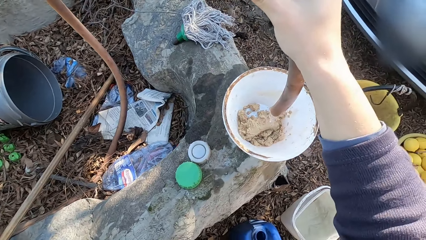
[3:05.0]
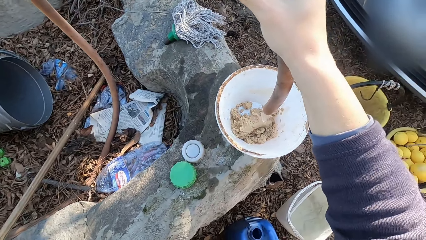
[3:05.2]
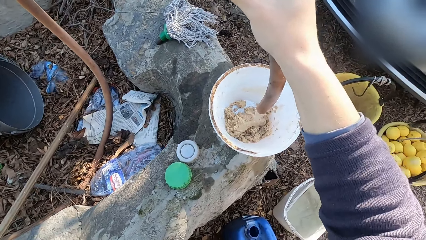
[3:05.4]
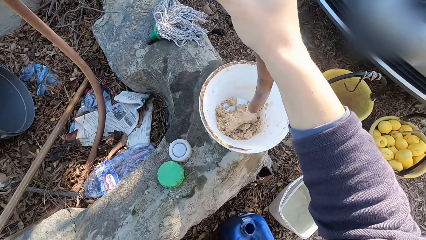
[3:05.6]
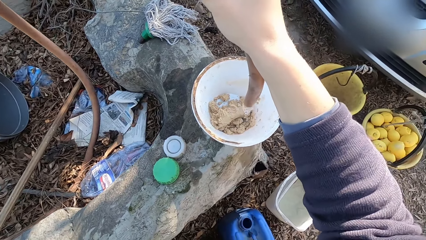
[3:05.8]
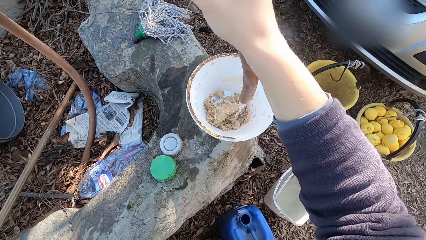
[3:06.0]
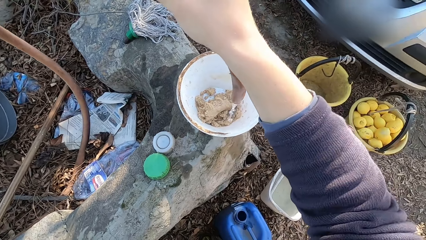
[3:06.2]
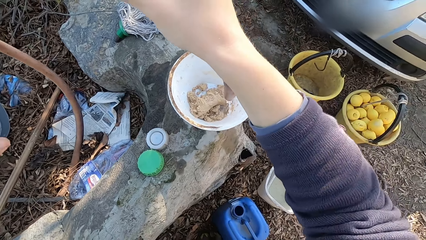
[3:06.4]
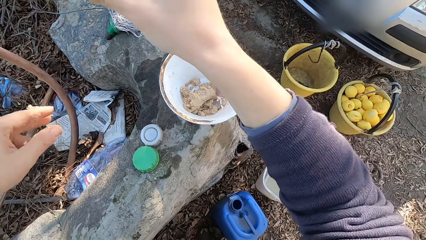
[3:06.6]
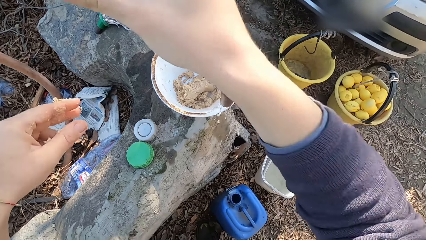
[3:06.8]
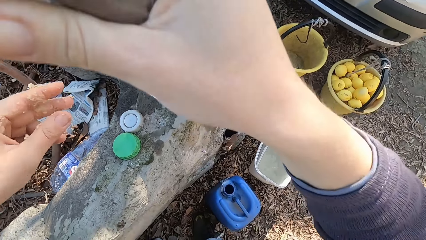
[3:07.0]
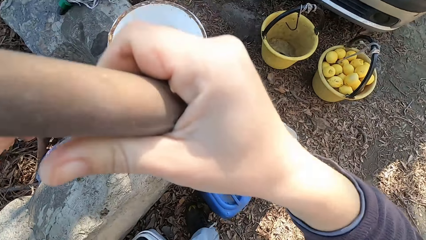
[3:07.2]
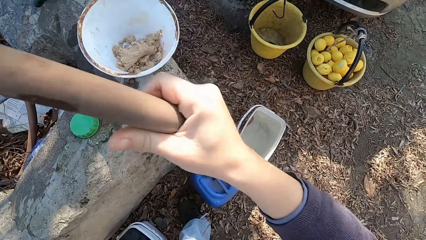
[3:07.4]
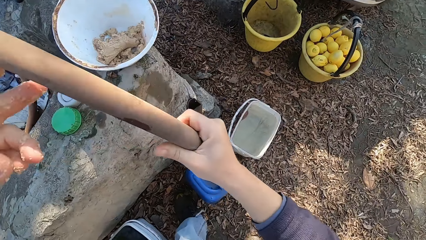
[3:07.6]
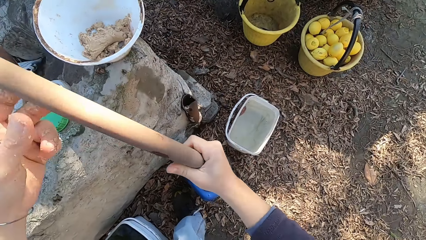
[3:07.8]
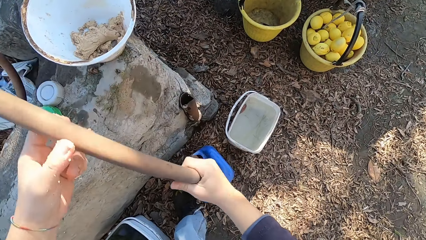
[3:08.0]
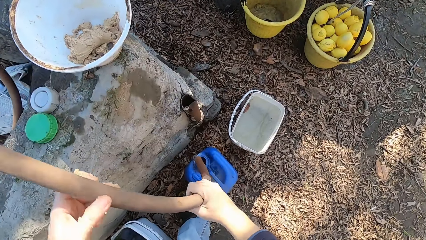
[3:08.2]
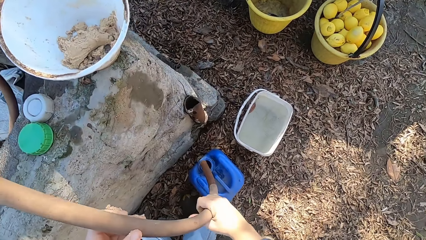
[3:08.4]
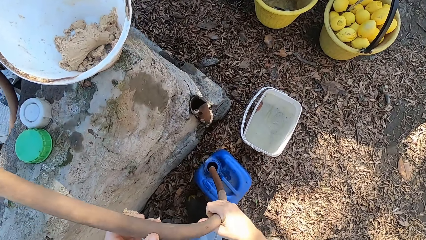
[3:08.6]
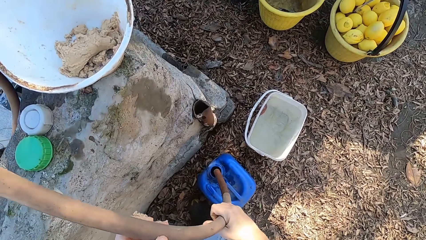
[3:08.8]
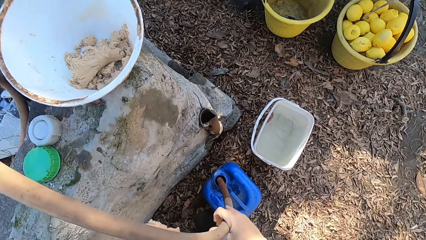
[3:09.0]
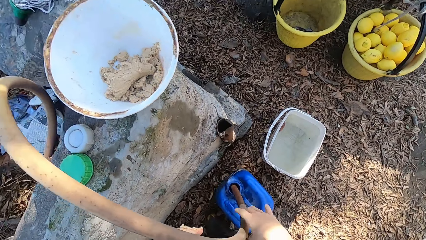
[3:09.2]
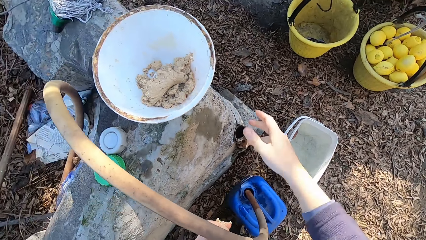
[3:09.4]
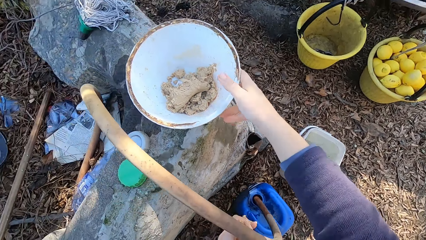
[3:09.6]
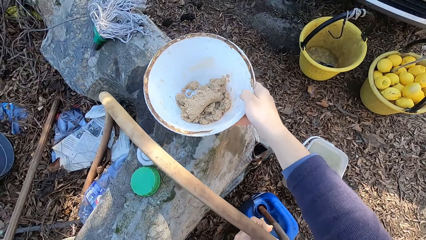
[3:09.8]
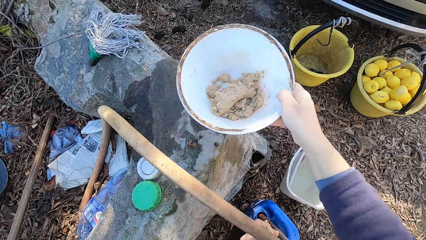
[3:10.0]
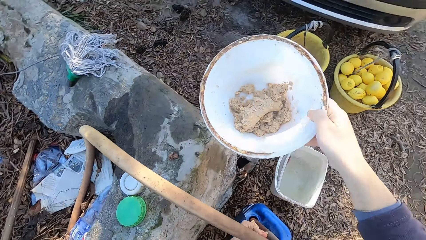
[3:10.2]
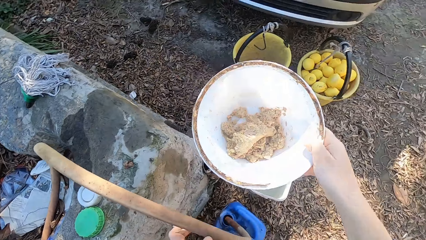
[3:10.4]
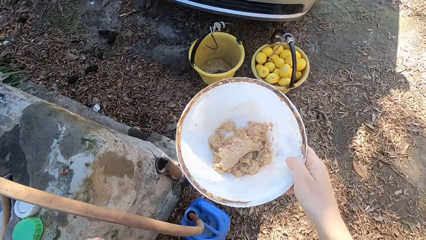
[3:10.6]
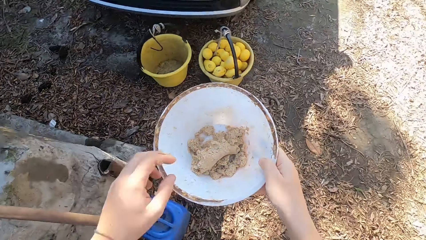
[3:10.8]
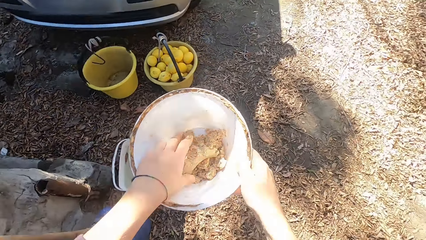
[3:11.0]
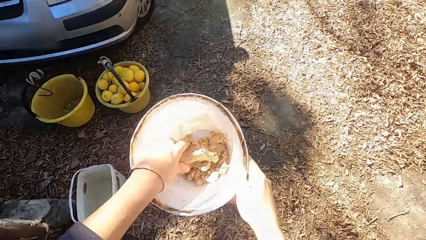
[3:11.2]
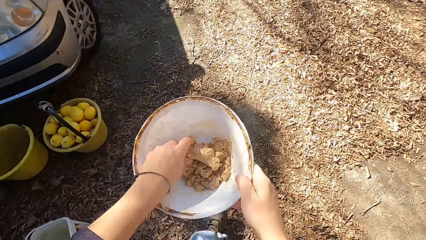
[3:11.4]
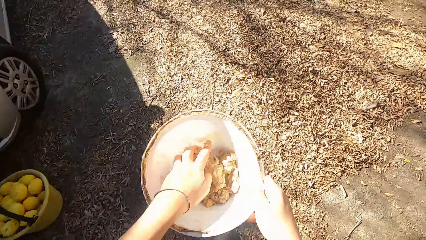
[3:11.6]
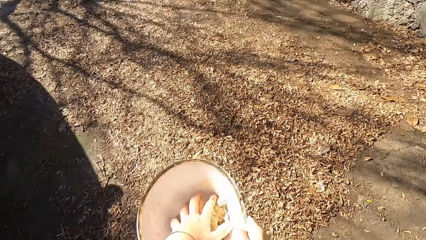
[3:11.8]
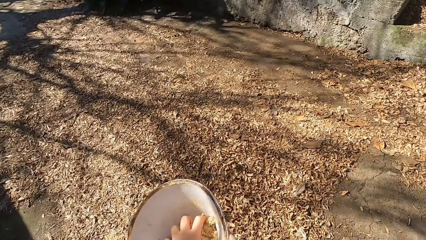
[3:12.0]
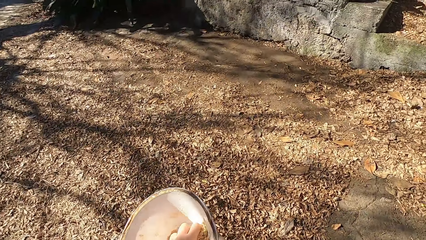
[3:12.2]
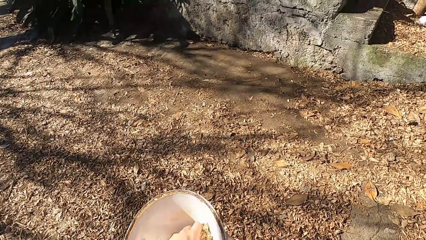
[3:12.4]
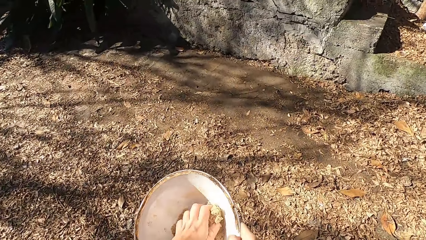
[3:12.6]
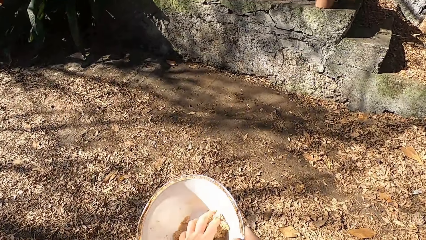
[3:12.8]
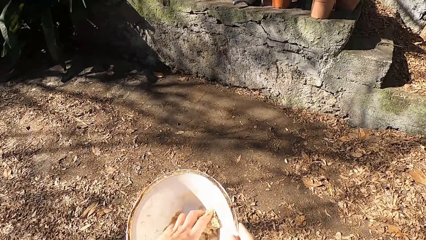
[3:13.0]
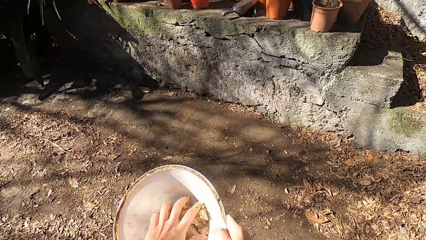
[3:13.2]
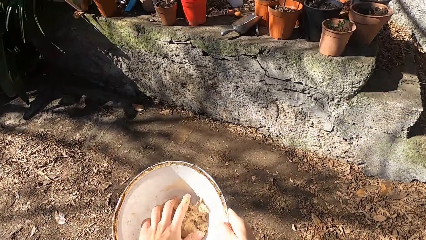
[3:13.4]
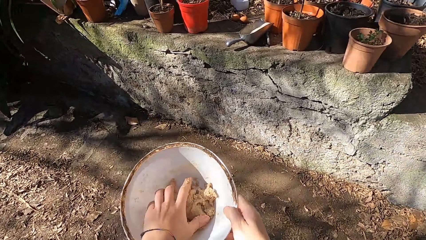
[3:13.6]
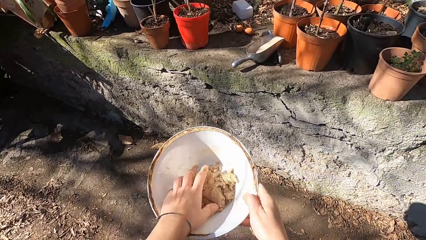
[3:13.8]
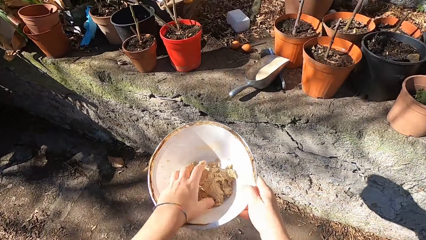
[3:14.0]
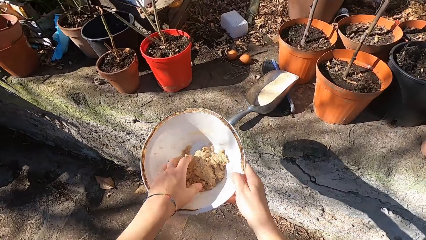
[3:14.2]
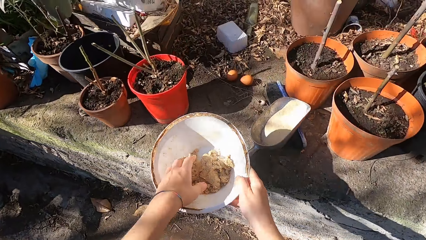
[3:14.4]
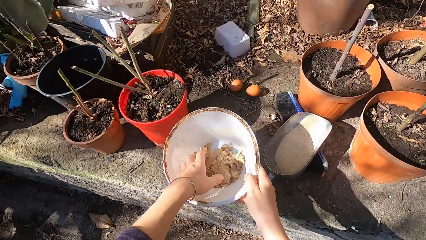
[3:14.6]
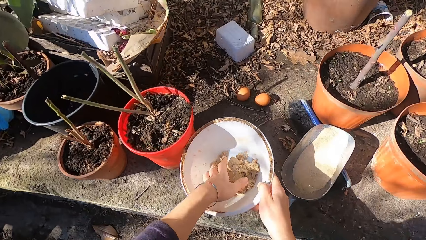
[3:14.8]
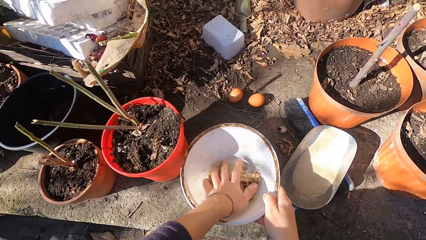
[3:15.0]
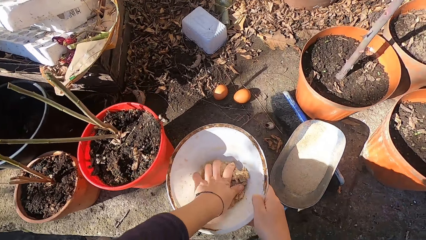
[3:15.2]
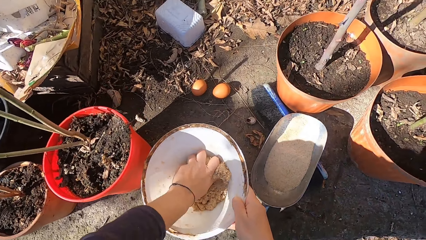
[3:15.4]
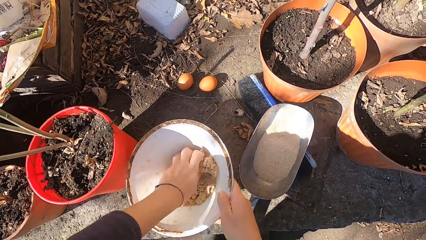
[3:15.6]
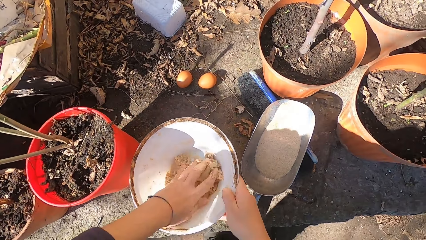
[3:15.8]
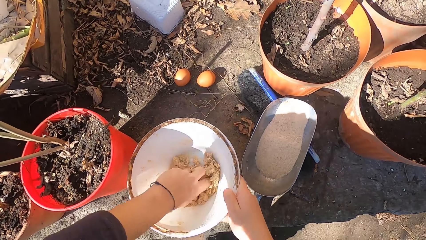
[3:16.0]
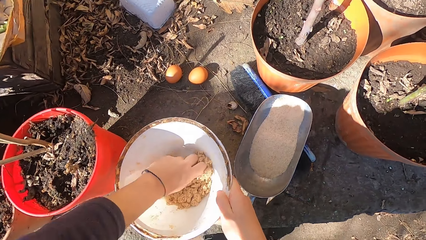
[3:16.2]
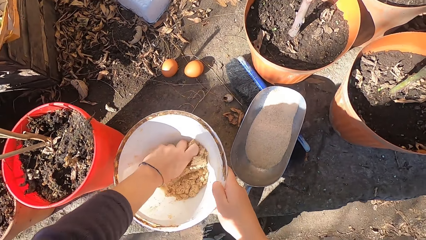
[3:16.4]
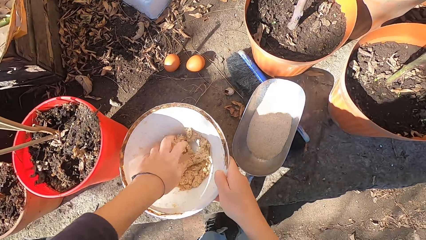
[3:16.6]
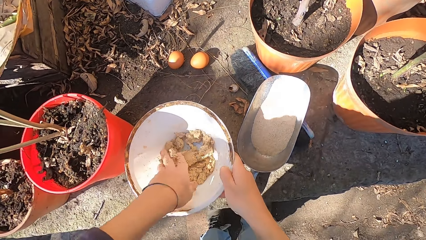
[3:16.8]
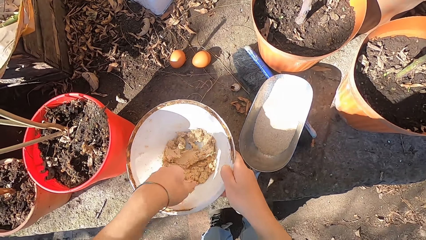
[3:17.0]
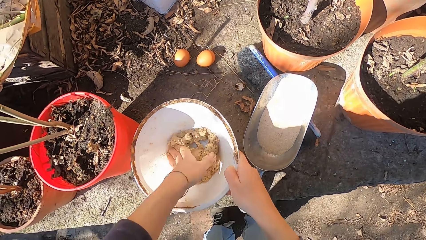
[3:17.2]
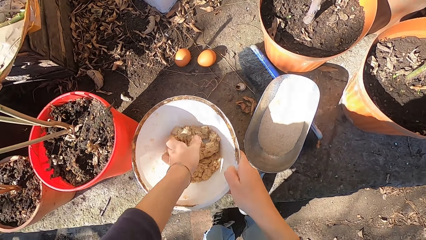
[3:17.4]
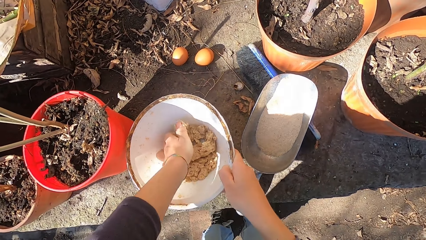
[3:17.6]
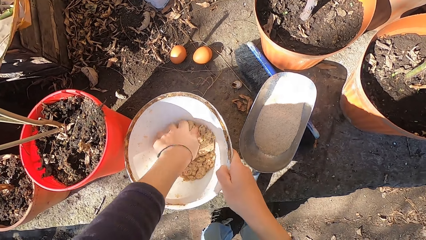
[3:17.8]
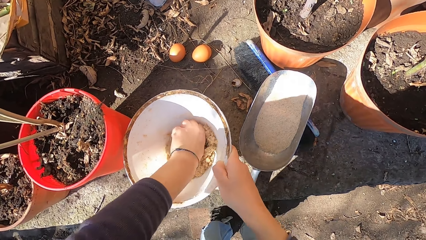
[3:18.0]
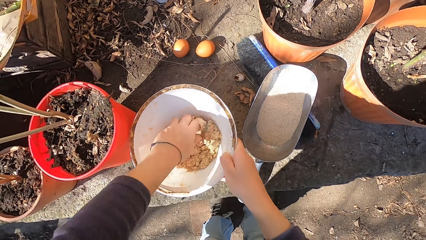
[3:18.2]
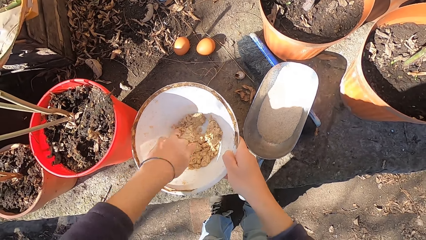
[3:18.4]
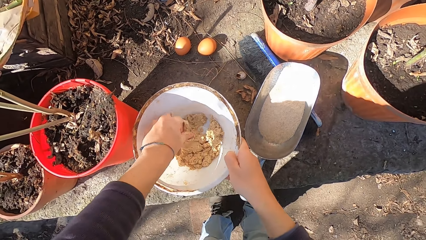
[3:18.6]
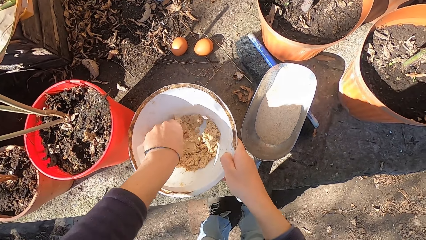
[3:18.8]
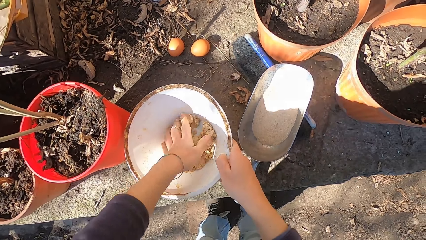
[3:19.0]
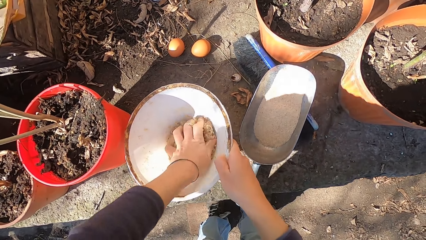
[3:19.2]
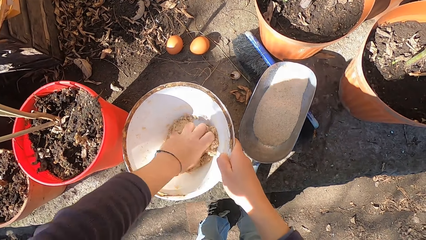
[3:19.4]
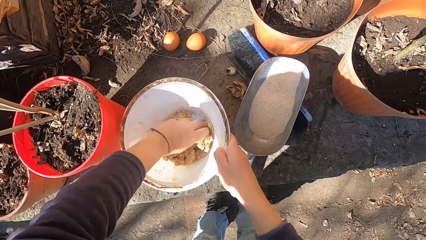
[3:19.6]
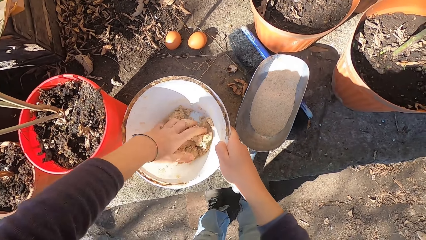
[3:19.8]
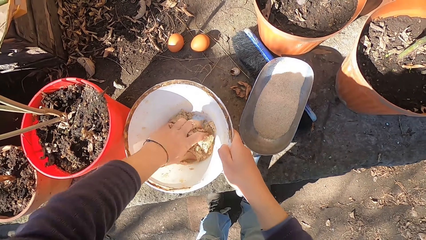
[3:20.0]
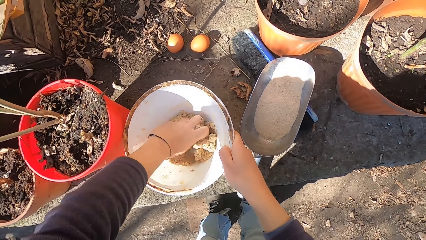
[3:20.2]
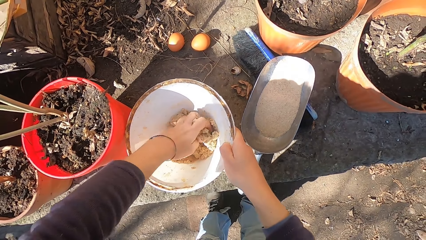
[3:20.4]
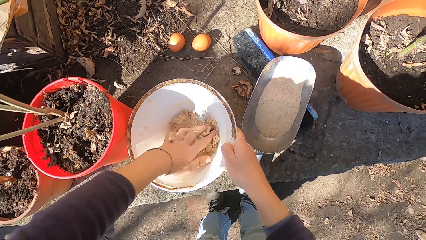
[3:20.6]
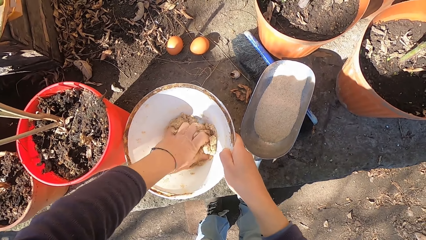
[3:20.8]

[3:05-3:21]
The camera wearer fetches water in the bowl with the hose in both hands. He places the hose in the keg with both hands. He picks up the bowl from the pavement with his right hand. He mixes the poultry feed and water in the bowl with his left hand. He touches the animal feeds. He places the bowl on the pavement with his right hand.
